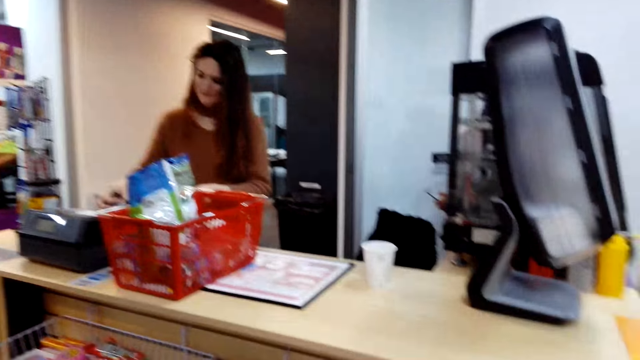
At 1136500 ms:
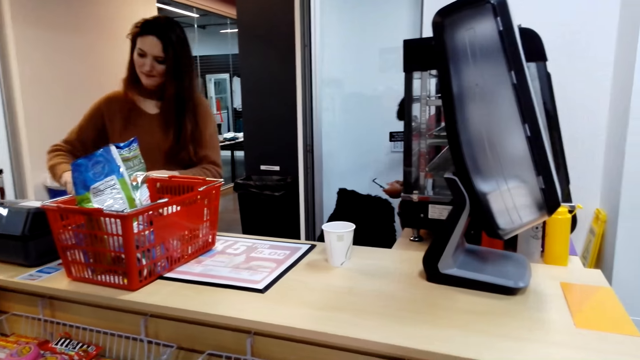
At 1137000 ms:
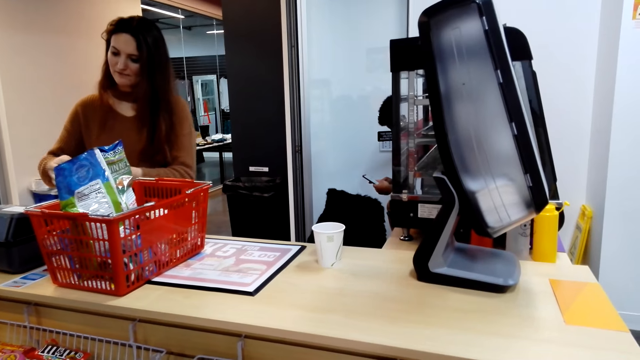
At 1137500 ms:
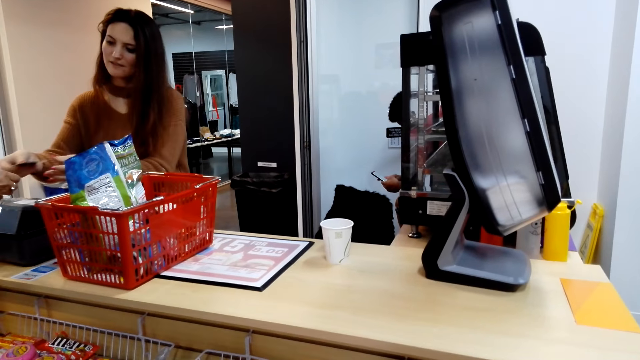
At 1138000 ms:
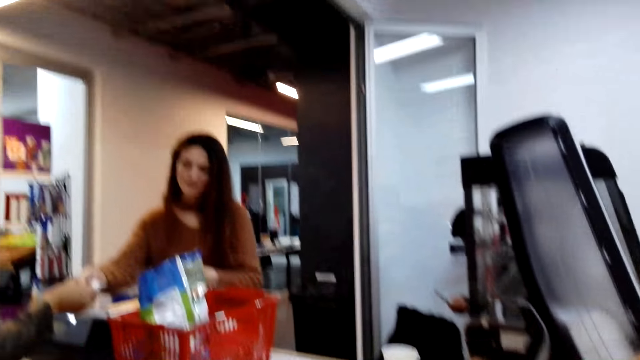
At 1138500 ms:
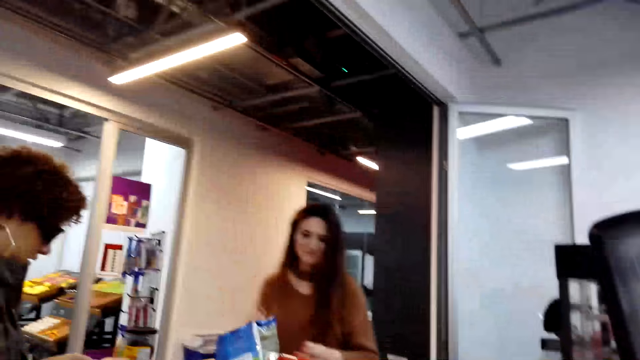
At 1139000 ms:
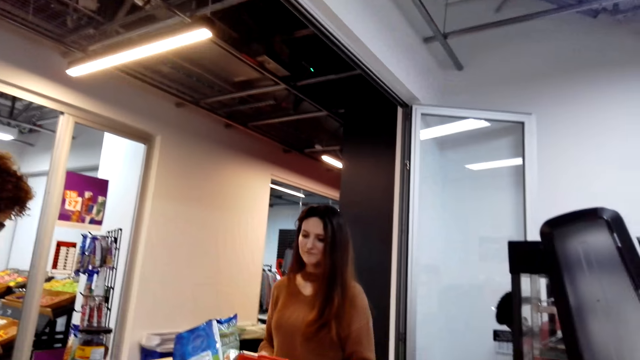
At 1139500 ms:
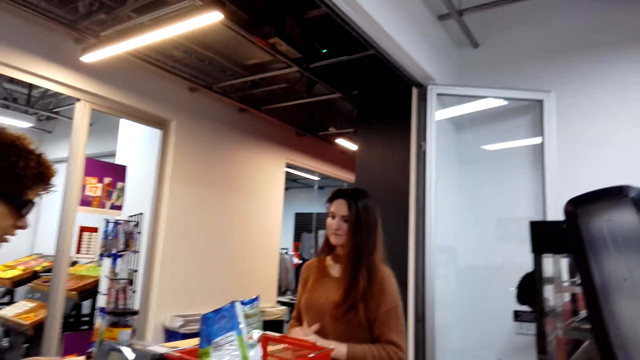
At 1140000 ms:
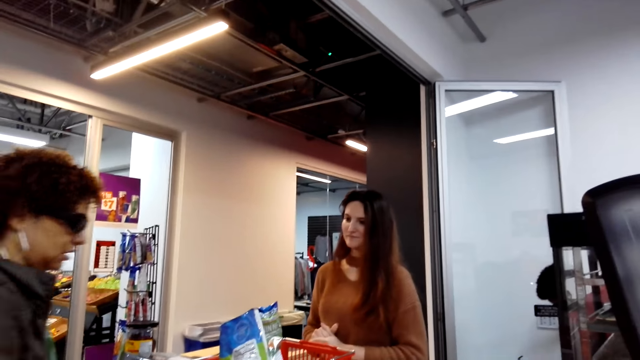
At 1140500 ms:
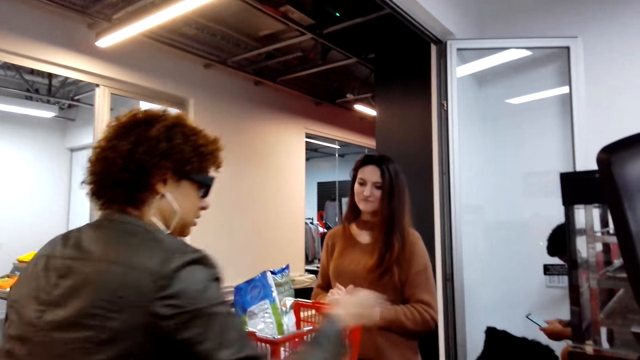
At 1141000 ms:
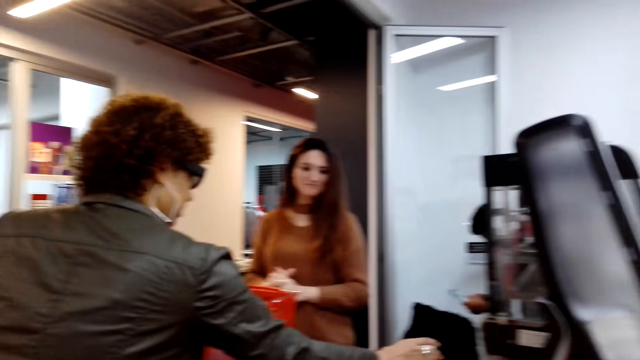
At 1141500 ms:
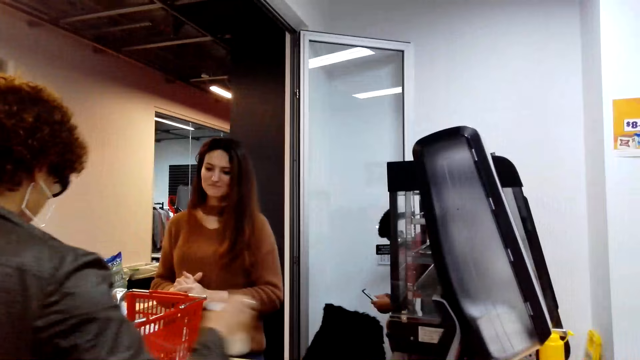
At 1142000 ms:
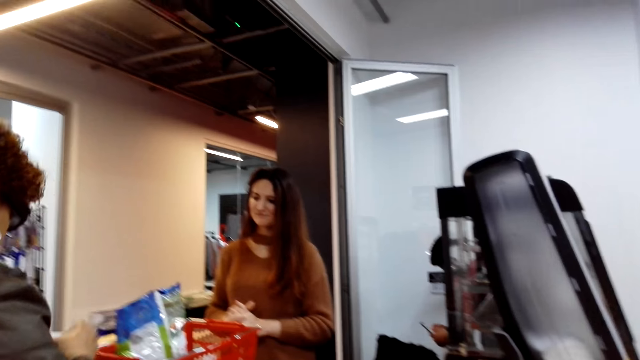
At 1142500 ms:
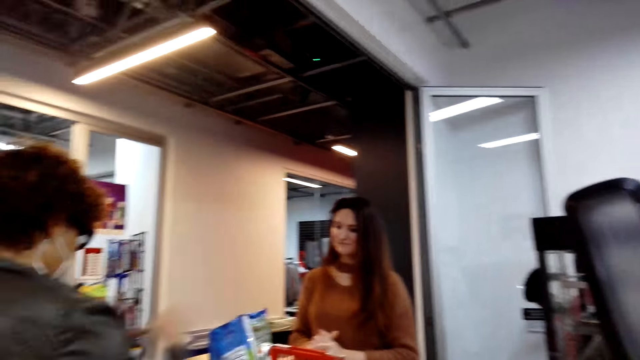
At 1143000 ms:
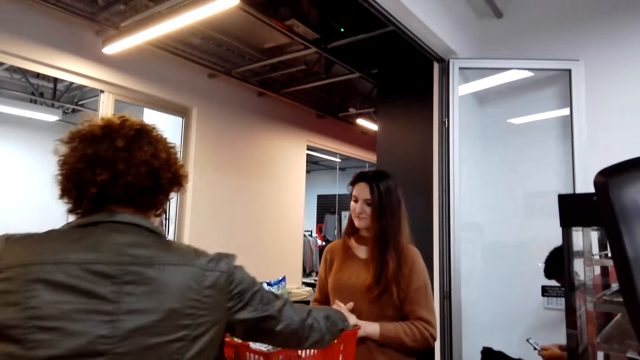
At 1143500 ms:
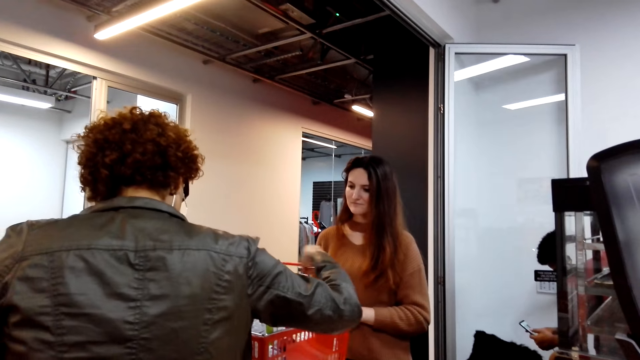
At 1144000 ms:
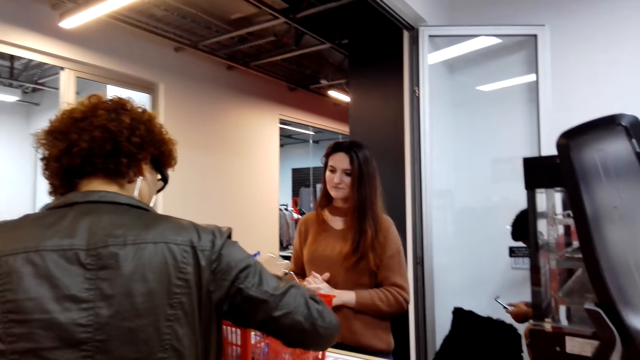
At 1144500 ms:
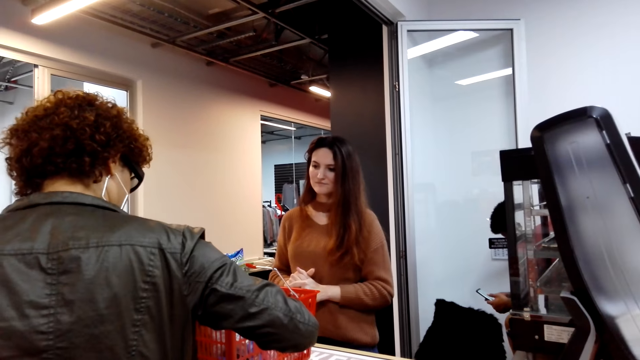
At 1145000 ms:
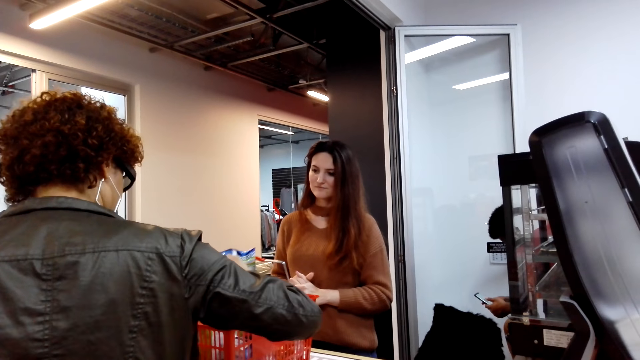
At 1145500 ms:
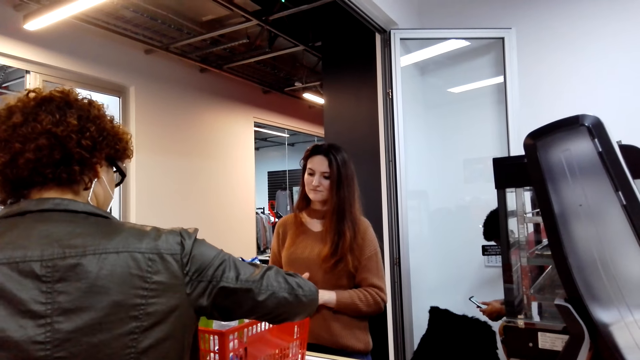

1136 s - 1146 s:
A person gives another person change. The other person picks something from the counter. The other person picks the shopping basket from the counter.

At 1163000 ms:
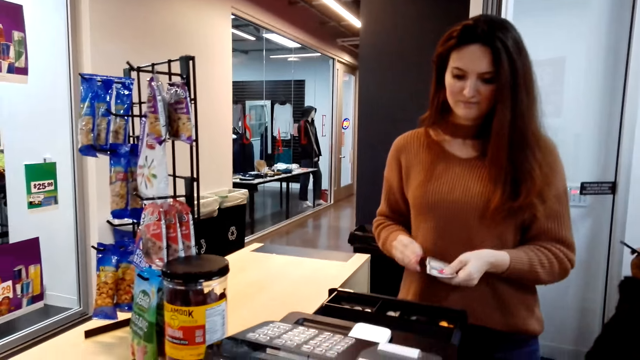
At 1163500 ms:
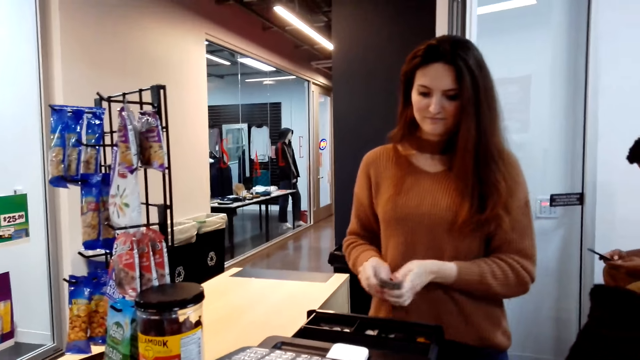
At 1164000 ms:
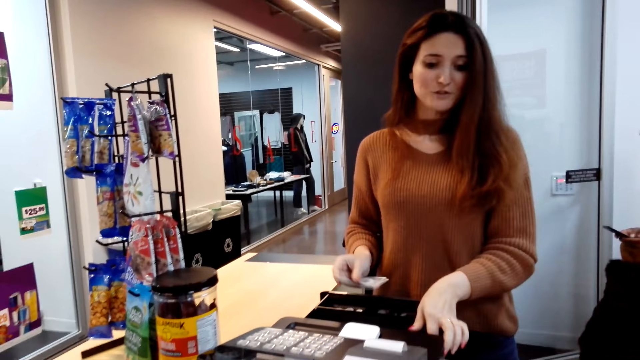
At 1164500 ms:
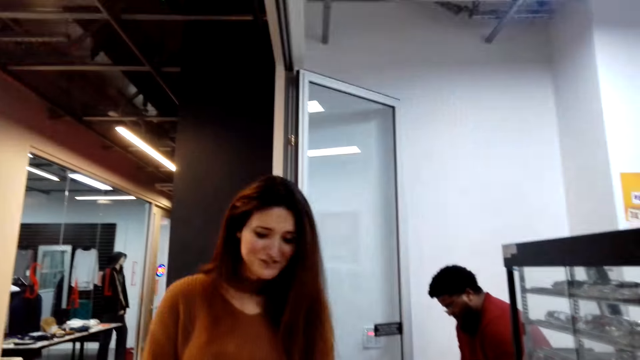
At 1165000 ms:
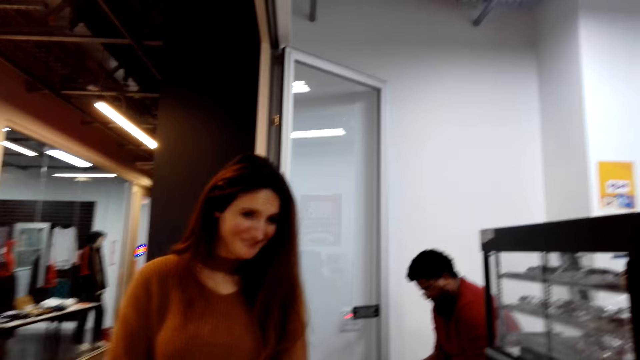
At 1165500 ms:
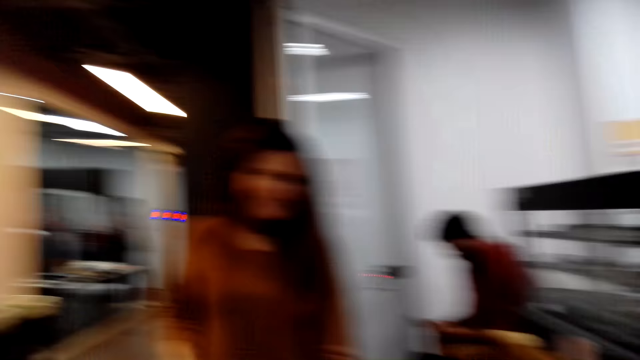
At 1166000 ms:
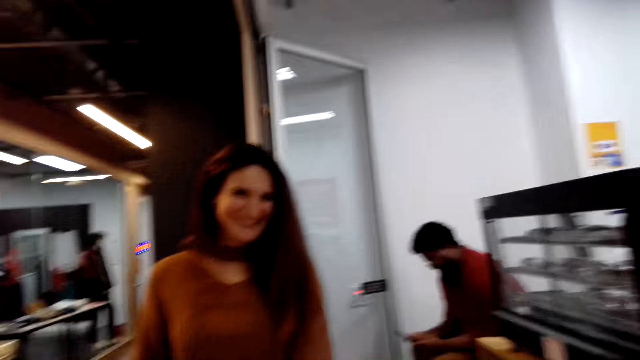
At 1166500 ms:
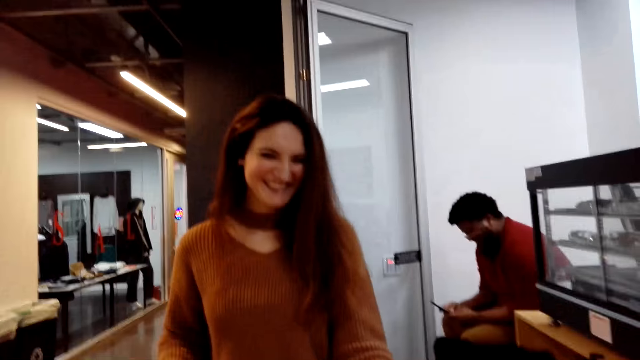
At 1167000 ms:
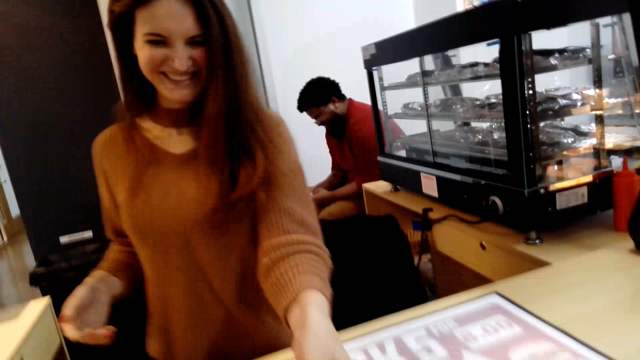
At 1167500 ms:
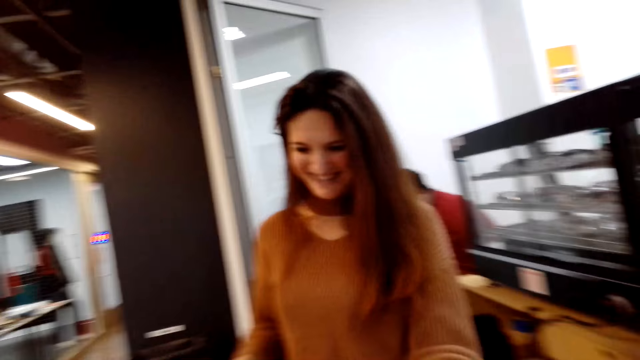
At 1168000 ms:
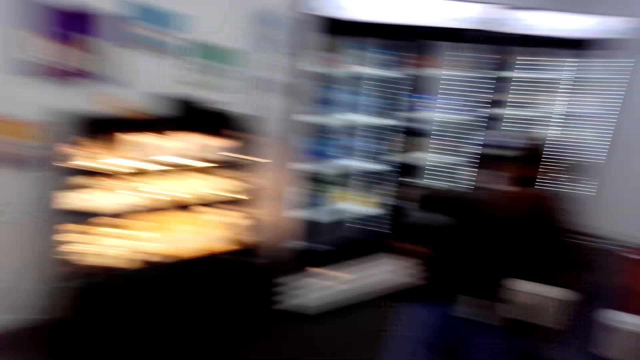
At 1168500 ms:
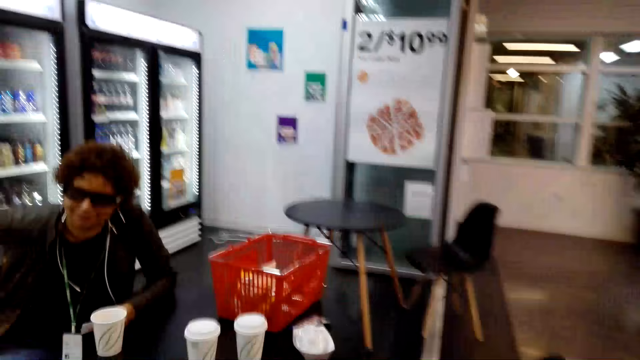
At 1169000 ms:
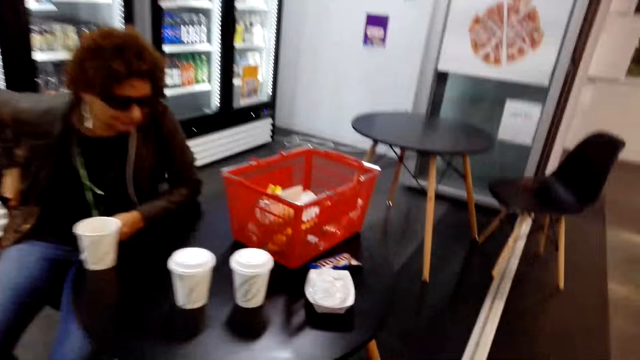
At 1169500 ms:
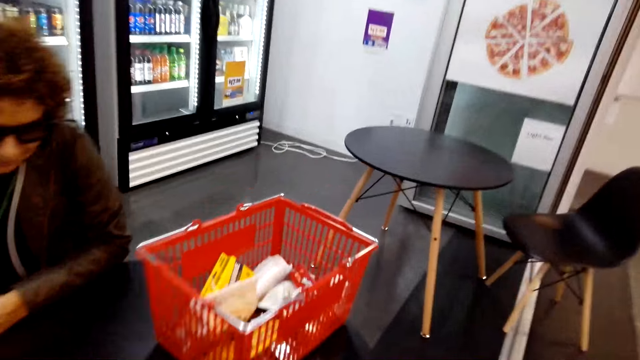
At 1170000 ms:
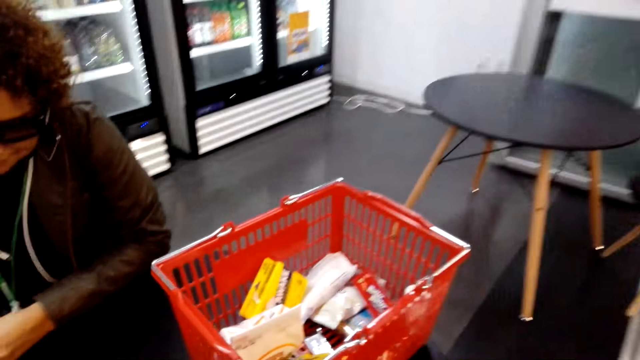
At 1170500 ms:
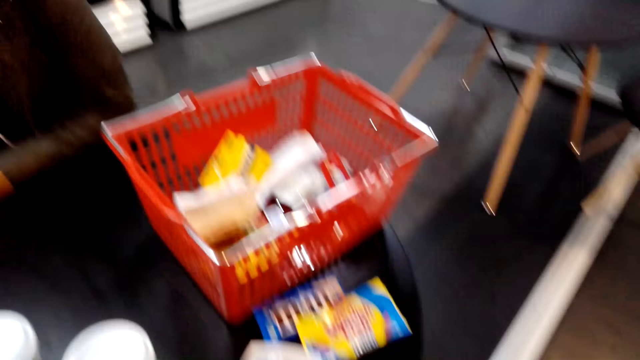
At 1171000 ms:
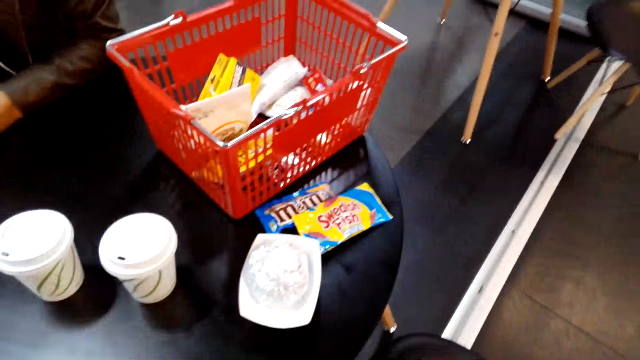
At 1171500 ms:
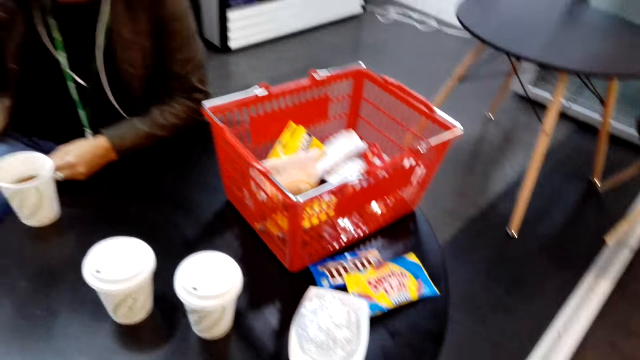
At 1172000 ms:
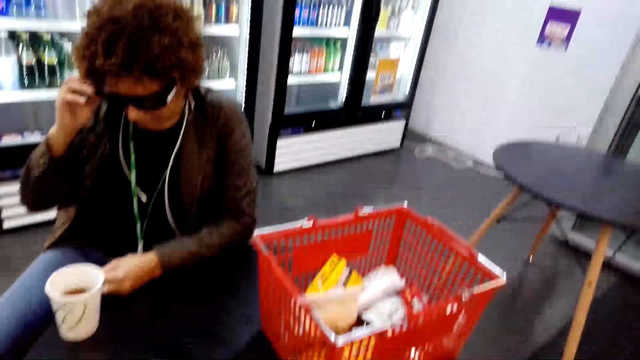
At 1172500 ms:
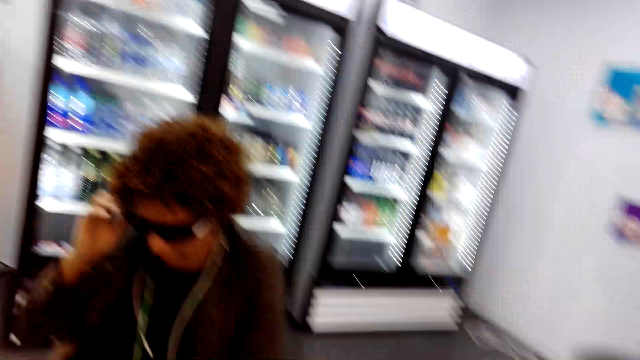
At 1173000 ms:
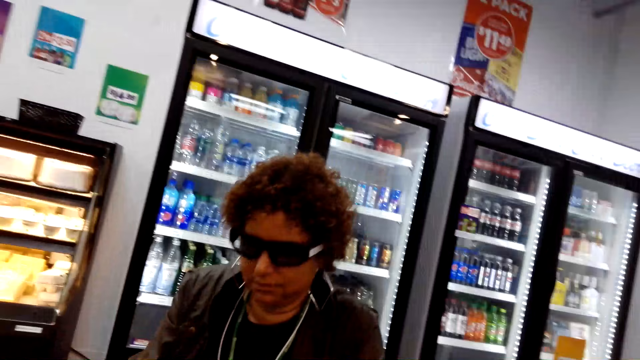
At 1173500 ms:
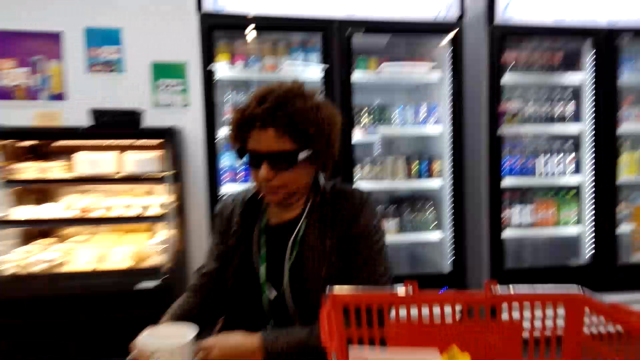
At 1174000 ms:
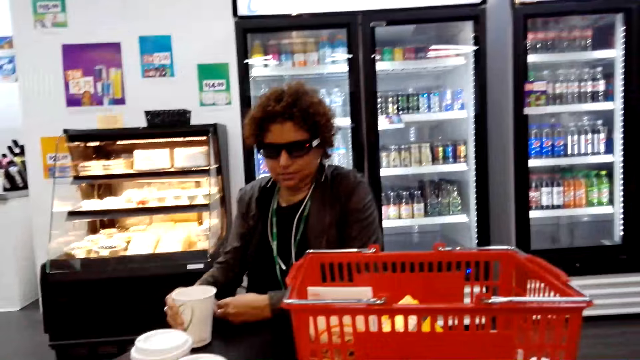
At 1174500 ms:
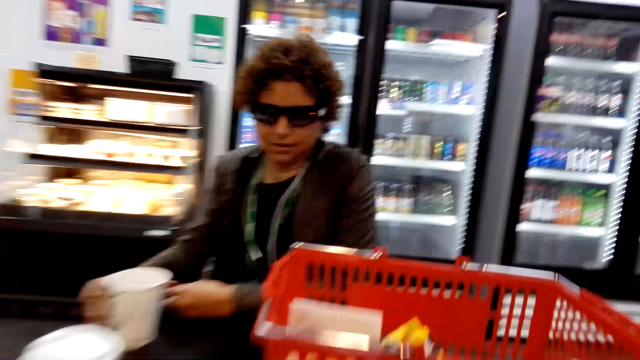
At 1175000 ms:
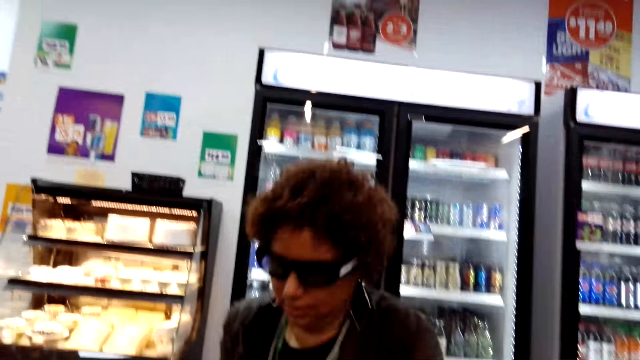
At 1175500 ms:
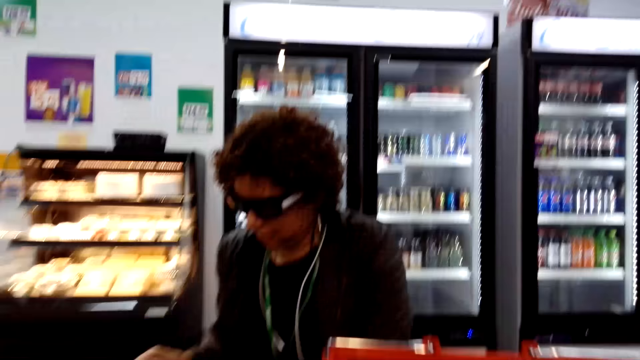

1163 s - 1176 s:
The camera wearer talks to a person. They walk to the table. Another person gives the camera wearer change. The camera wearer sits on the chair. A third person pockets the receipt.
